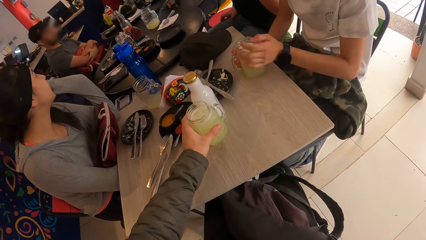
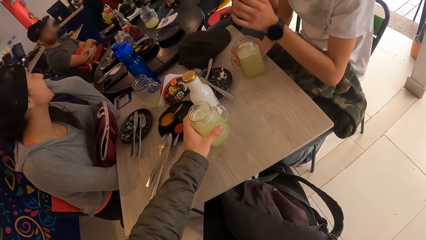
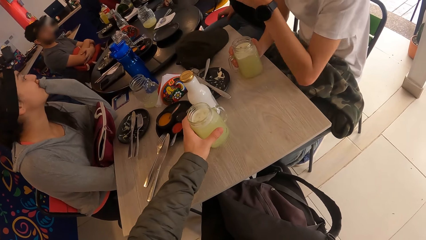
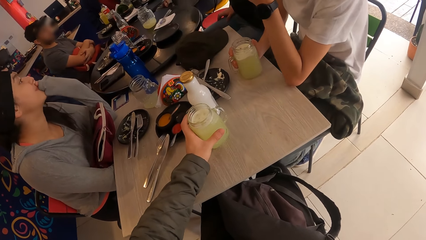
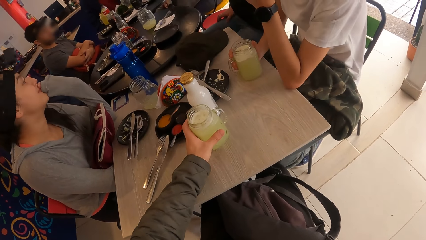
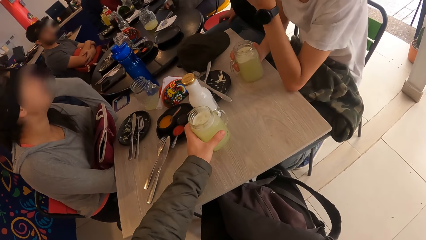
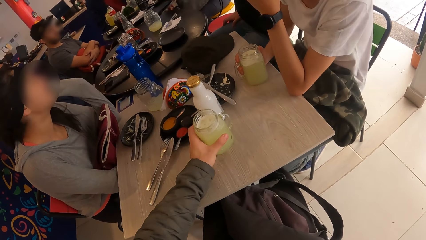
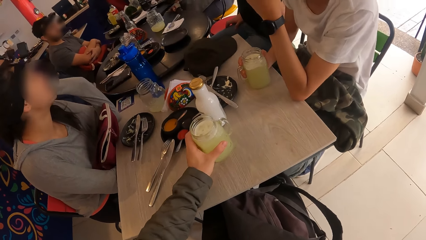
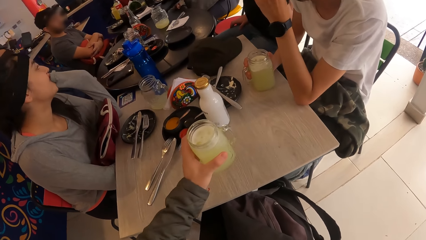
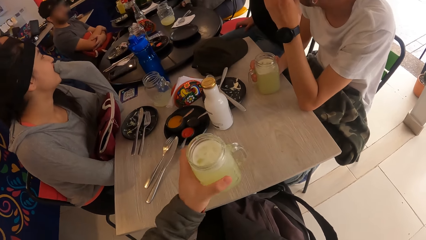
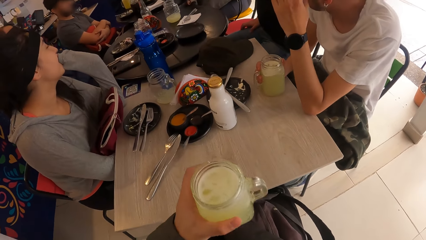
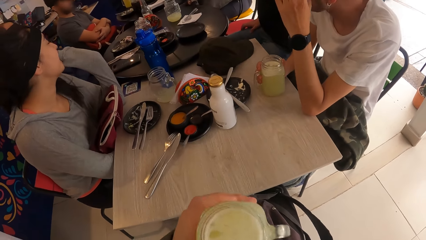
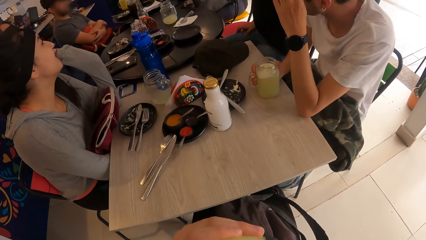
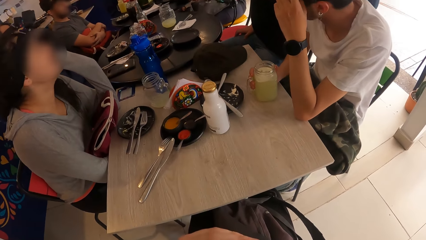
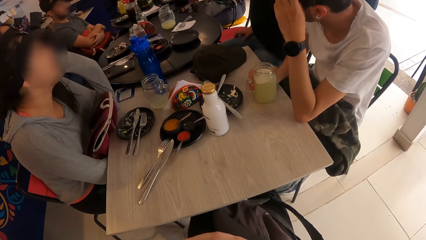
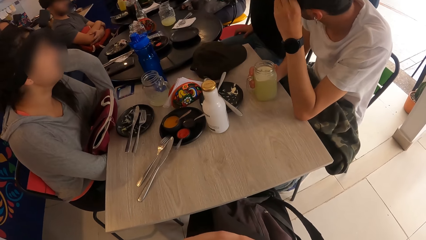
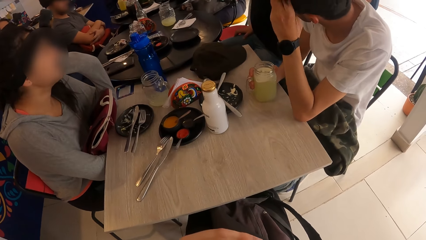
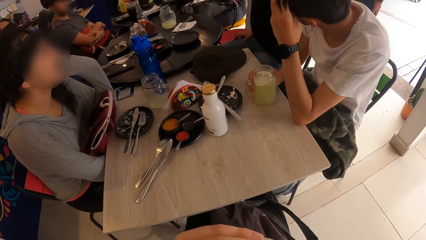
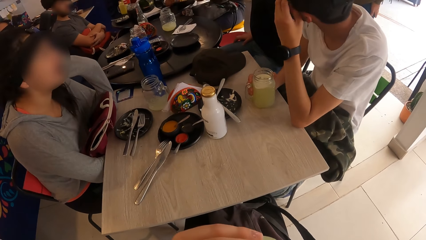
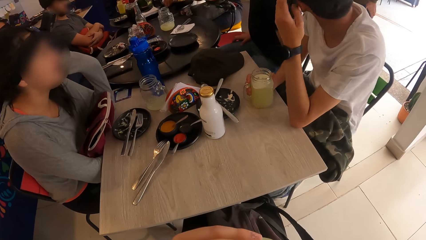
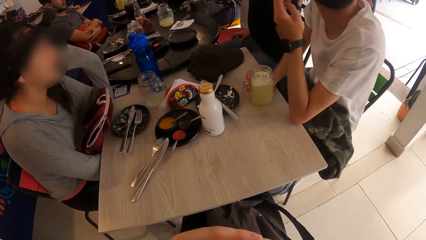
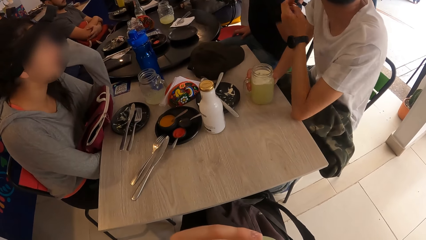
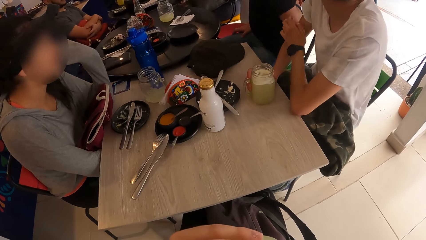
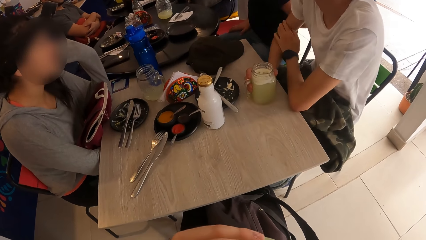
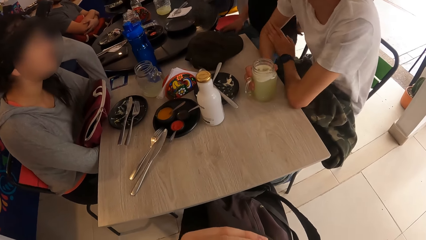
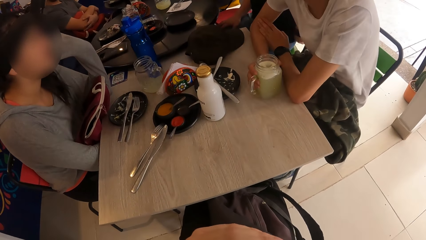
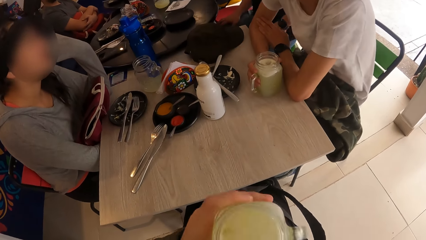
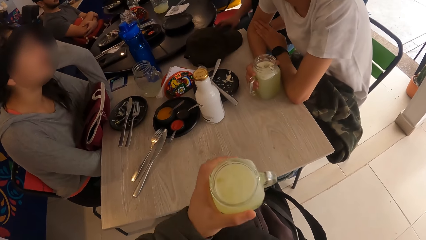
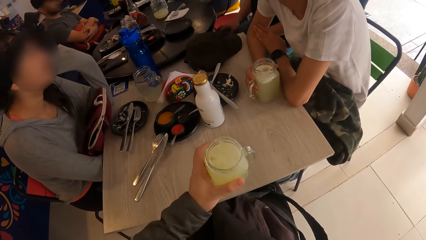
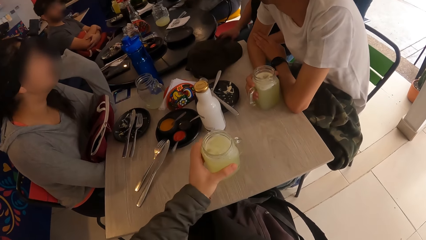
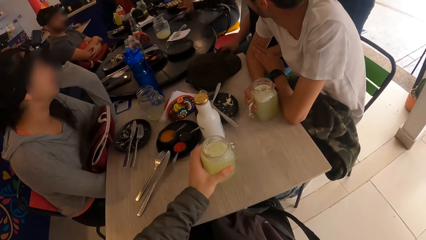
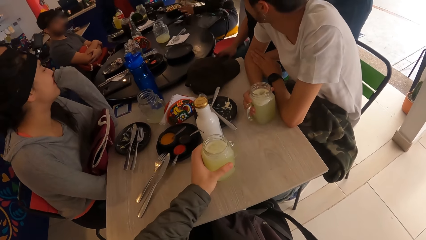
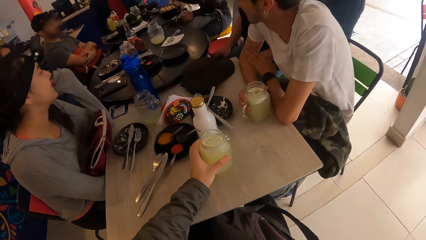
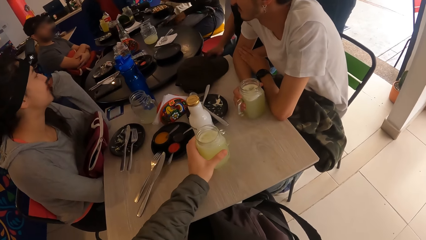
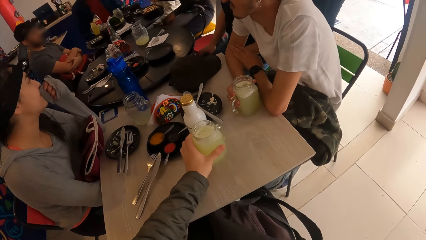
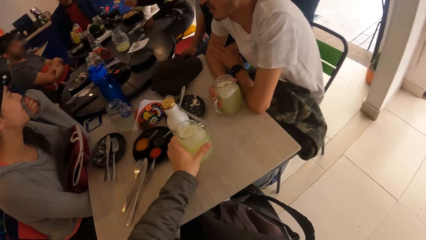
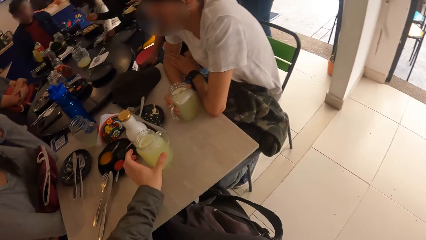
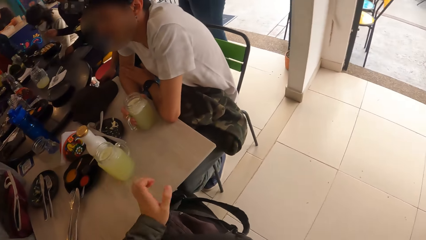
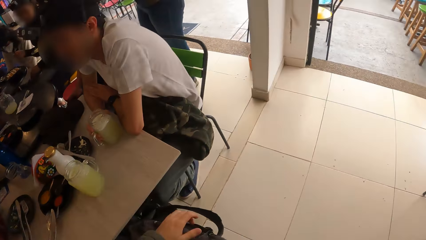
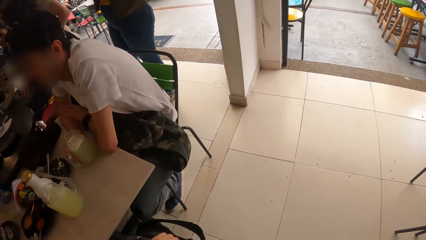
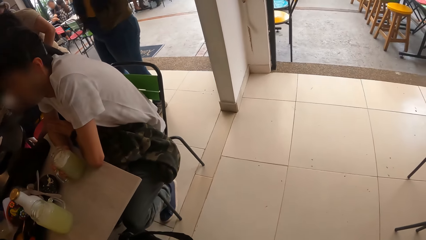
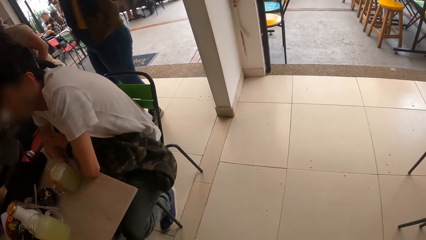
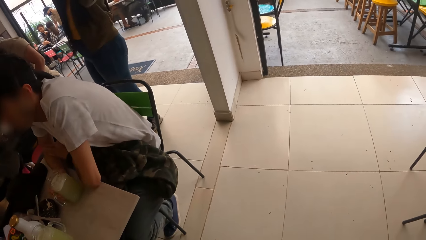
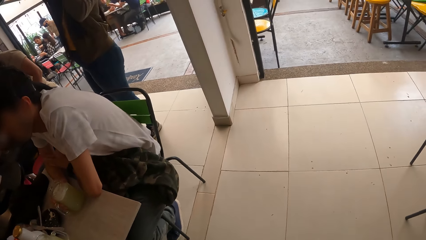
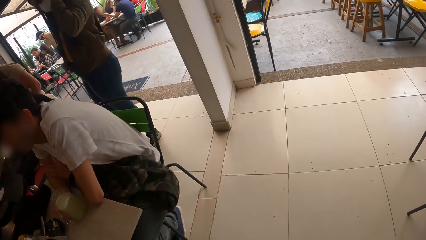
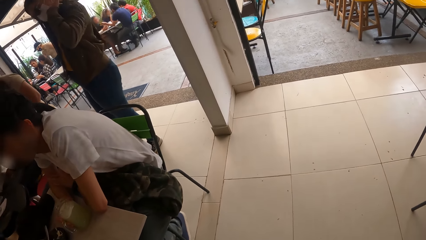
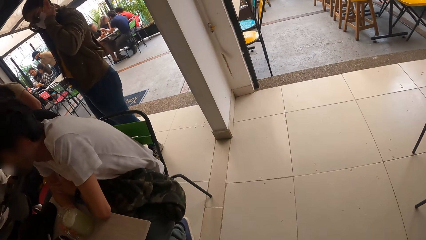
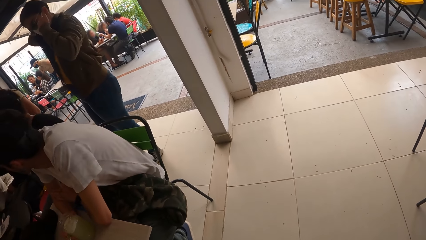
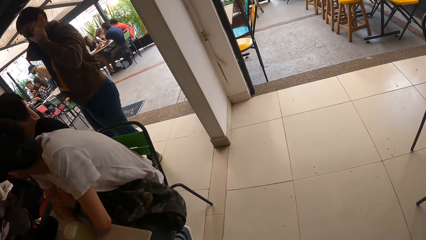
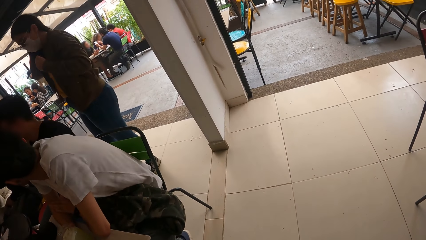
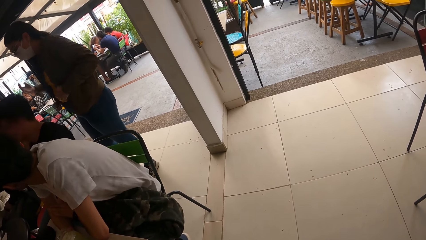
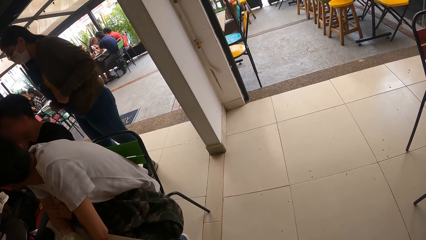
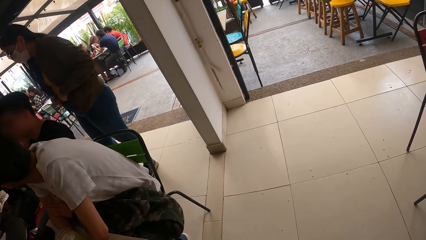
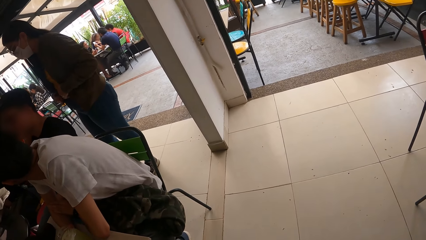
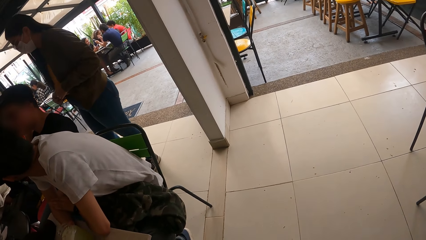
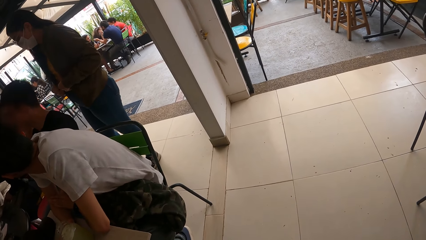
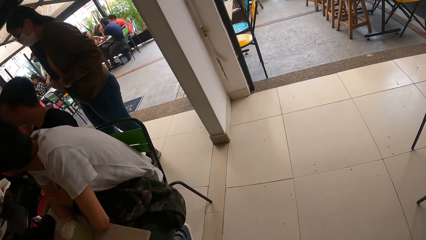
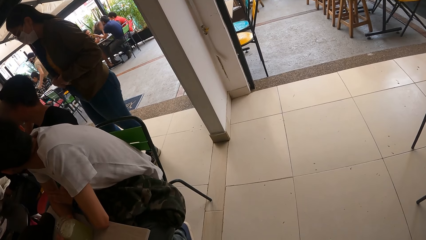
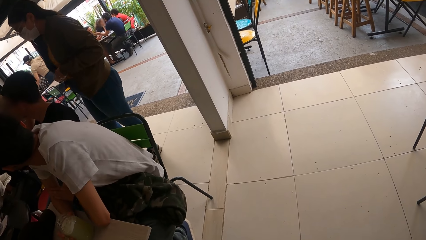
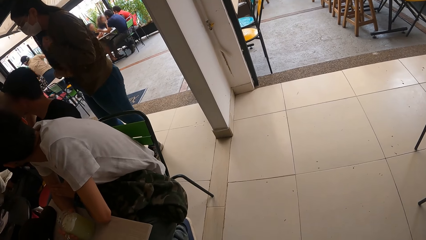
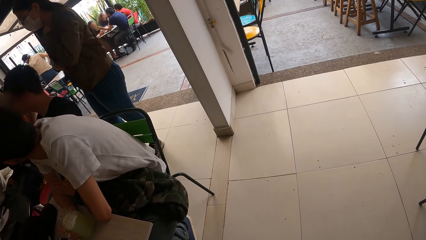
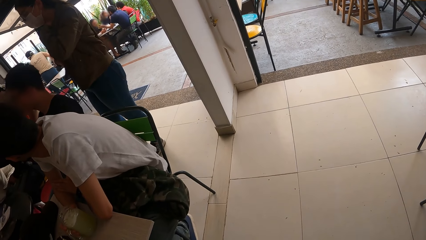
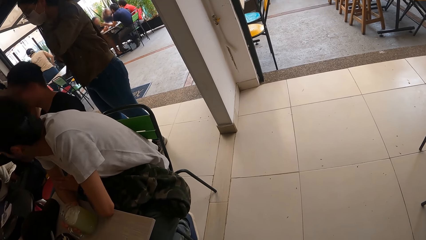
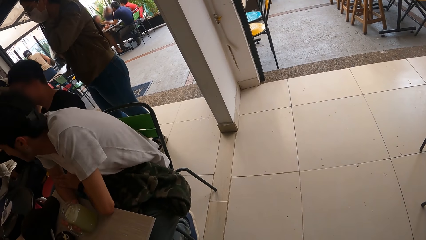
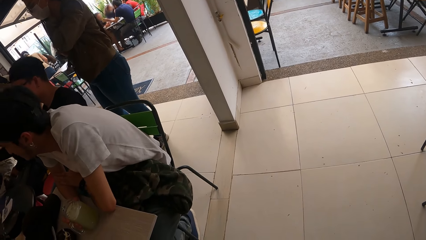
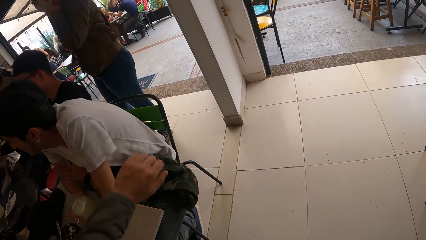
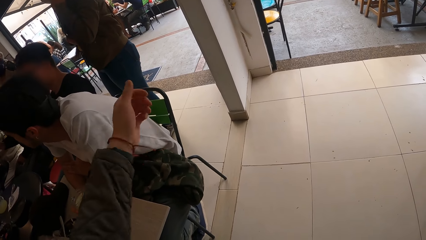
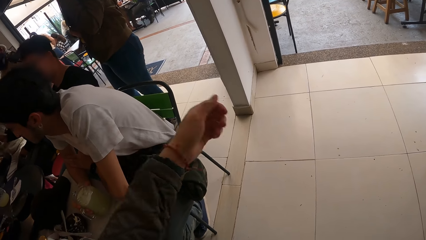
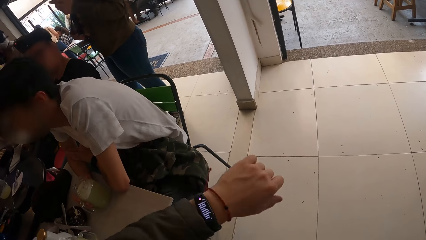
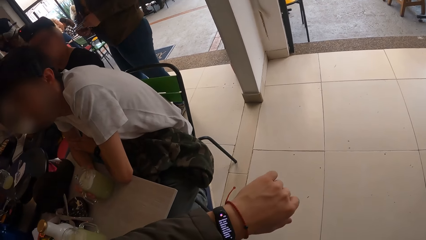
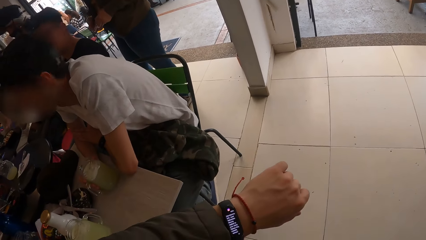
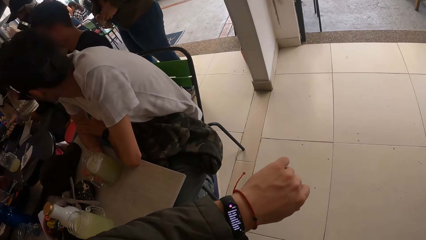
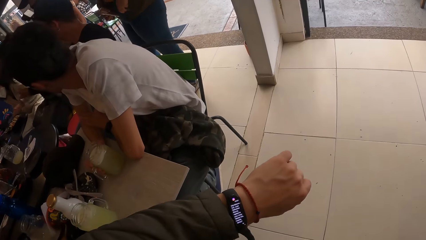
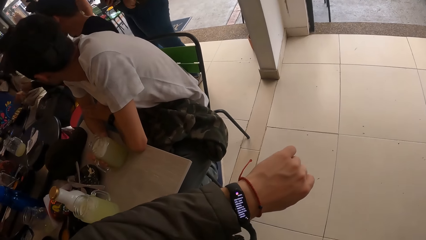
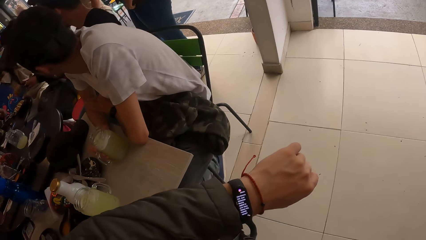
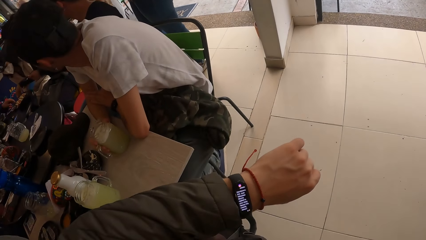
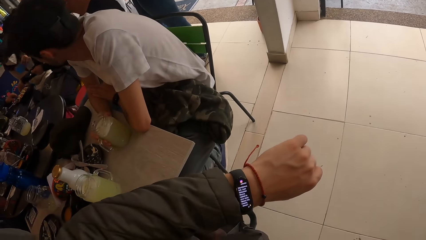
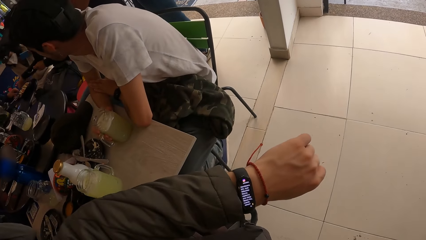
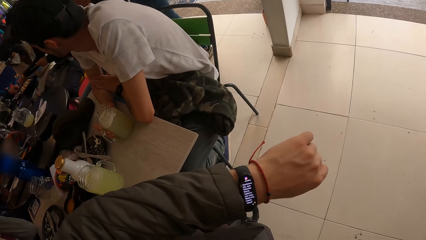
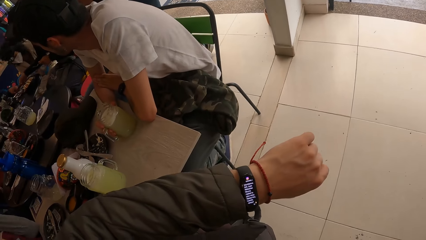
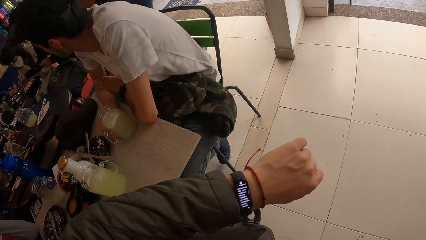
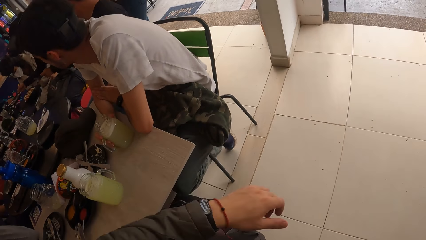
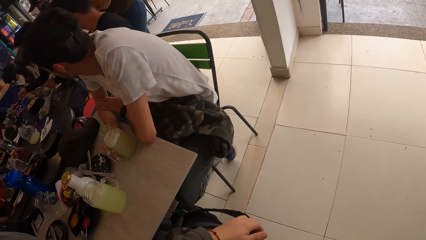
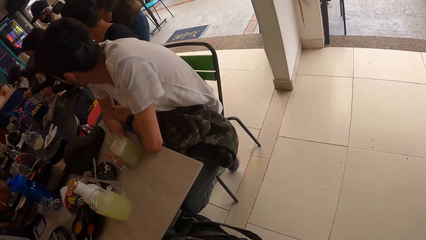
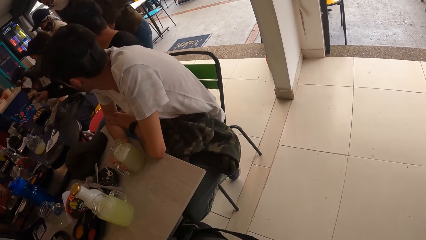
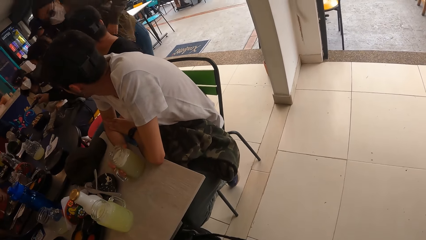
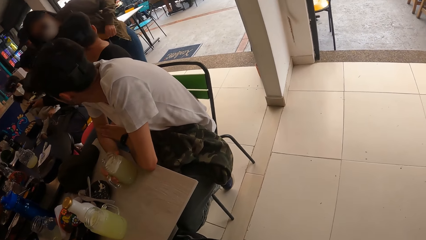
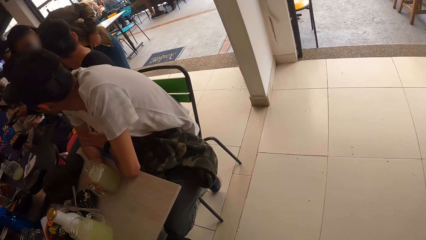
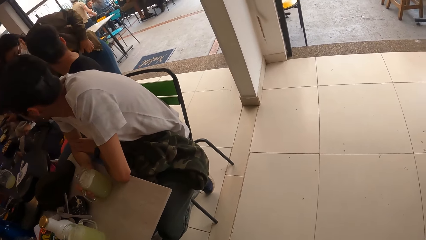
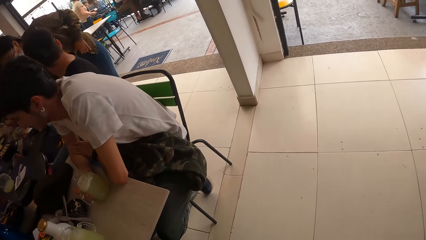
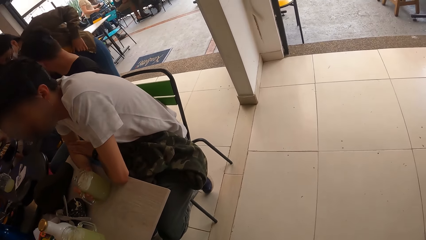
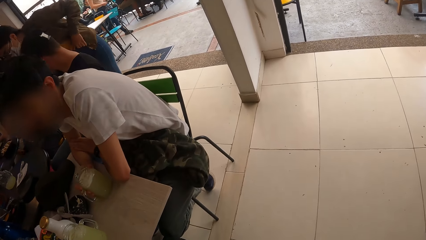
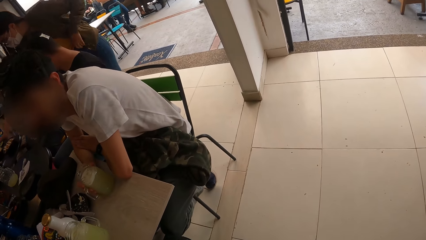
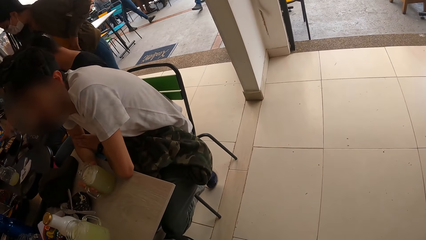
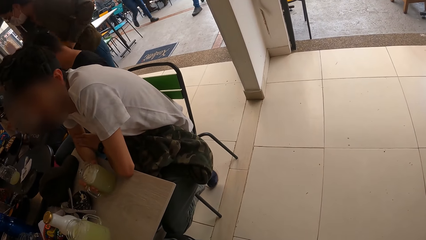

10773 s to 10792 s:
The camera wearer picks up the cup on the table with his left hand. He drinks from the cup in his left hand. The man touches his hair with his left hand. The camera wearer drops the cup in his left hand on the table. He looks at a wrist watch. A woman lifts a plate of food on the table with her right hand. Another woman converses with another man. The first woman passes the plate in her right hand to her left hand.
